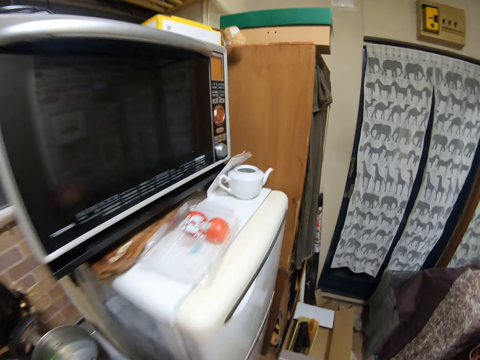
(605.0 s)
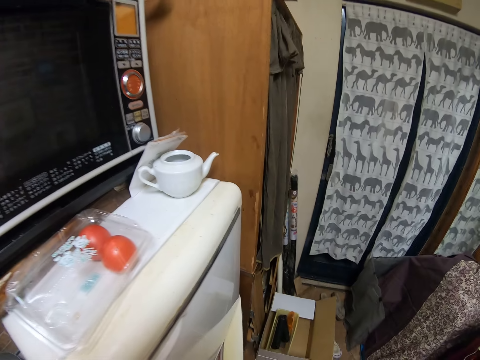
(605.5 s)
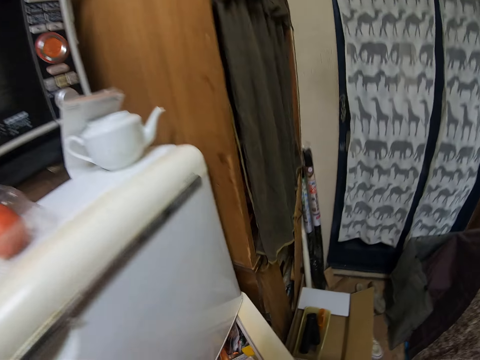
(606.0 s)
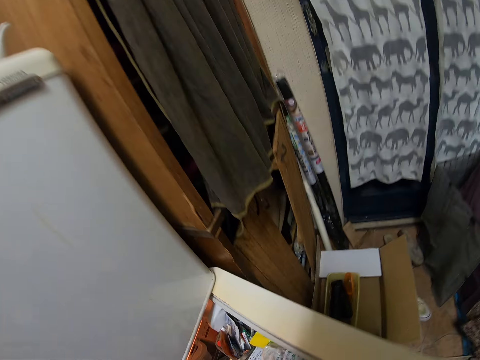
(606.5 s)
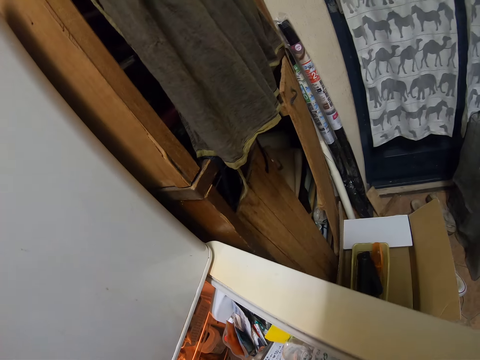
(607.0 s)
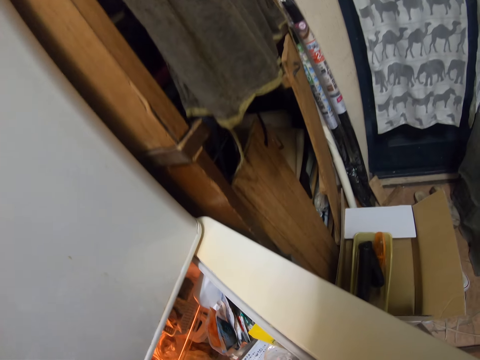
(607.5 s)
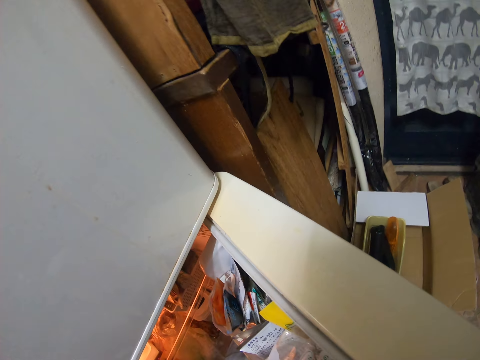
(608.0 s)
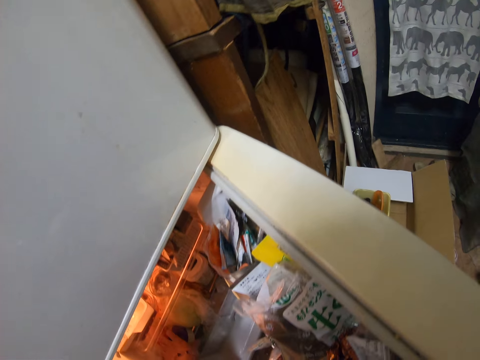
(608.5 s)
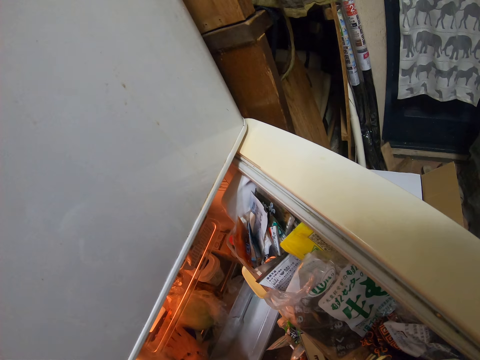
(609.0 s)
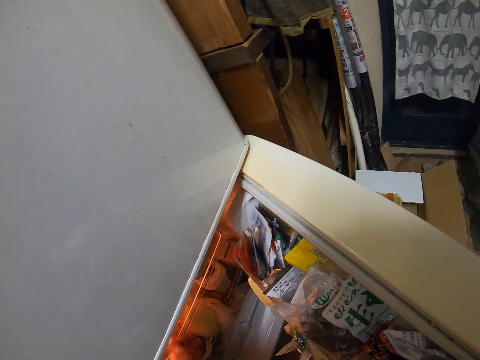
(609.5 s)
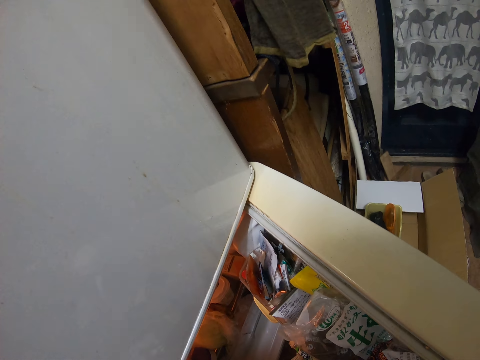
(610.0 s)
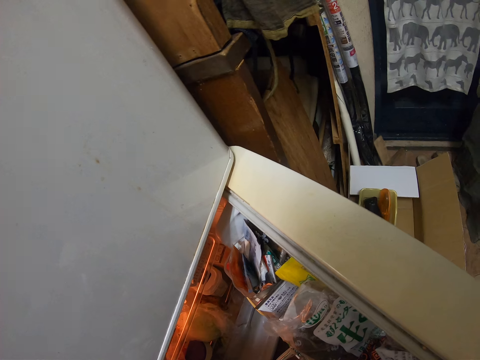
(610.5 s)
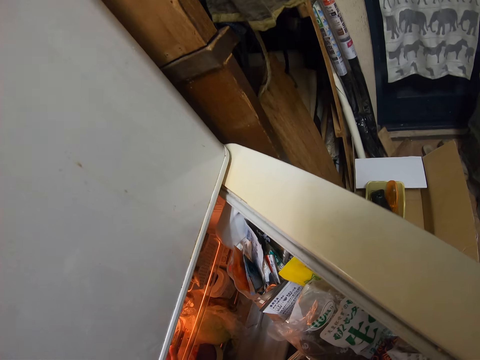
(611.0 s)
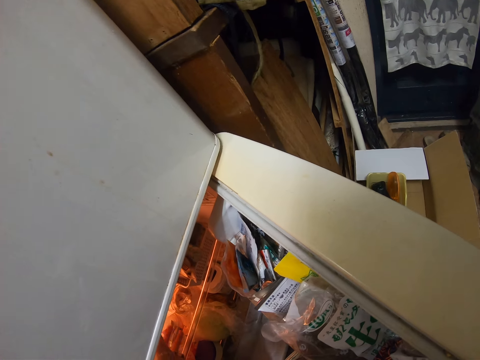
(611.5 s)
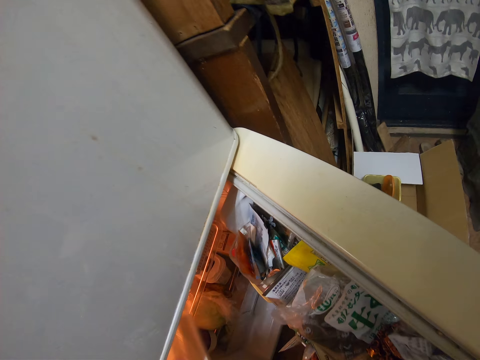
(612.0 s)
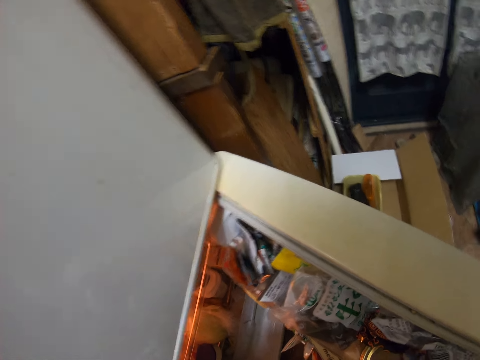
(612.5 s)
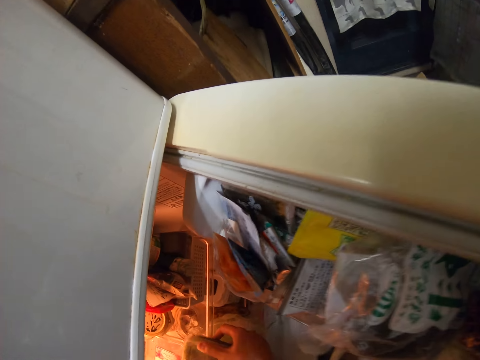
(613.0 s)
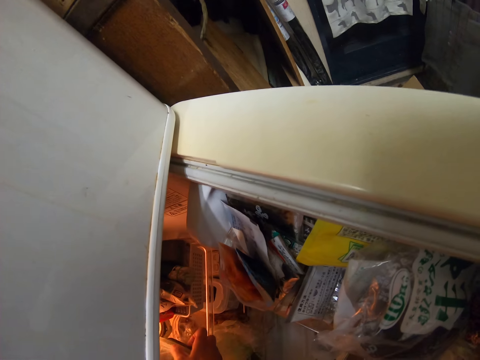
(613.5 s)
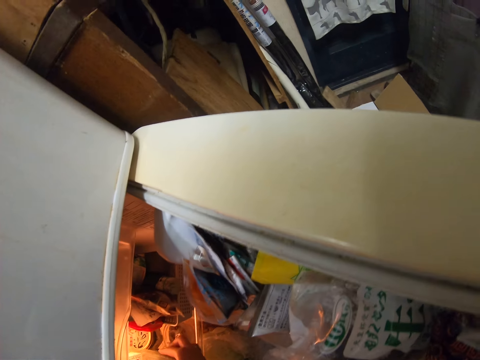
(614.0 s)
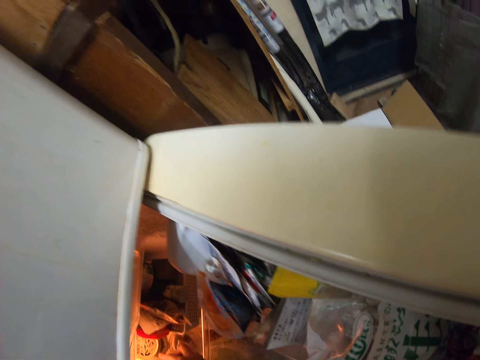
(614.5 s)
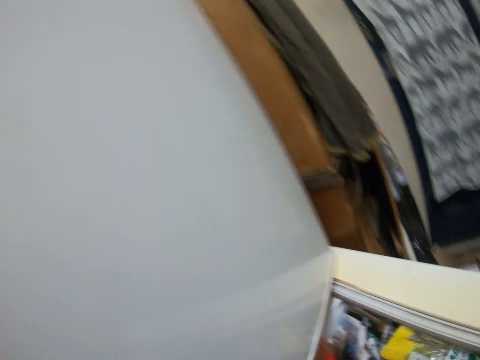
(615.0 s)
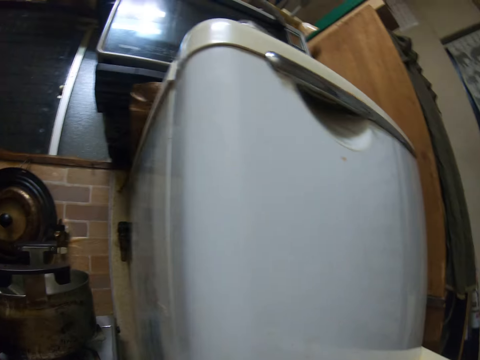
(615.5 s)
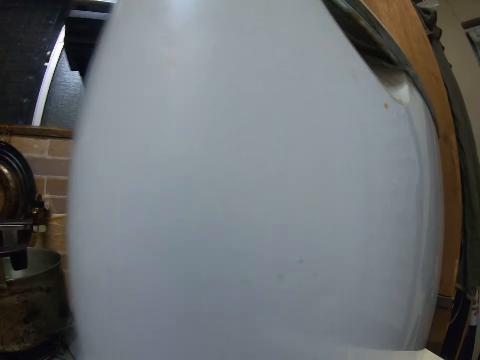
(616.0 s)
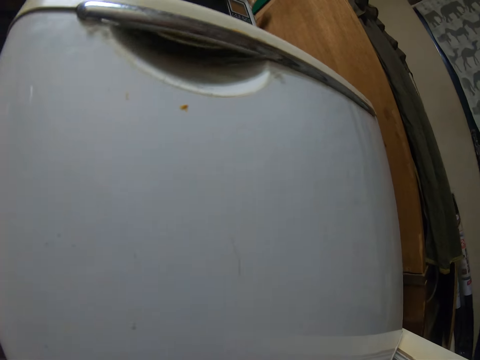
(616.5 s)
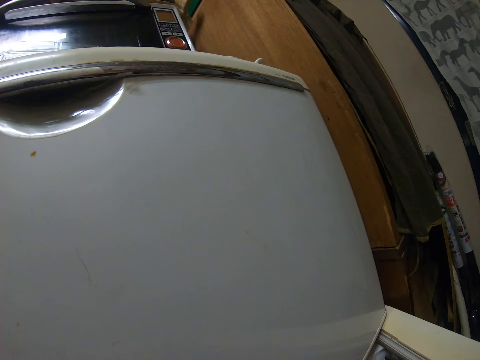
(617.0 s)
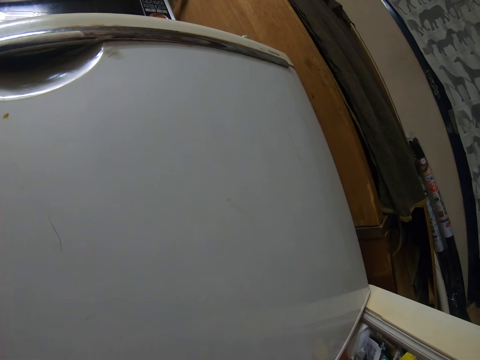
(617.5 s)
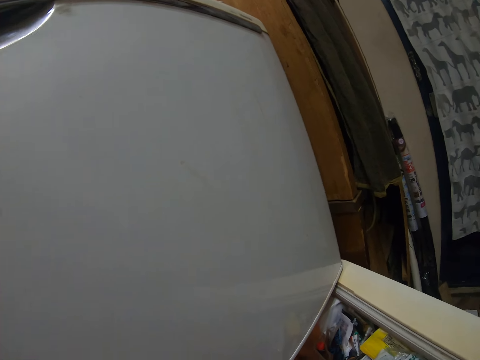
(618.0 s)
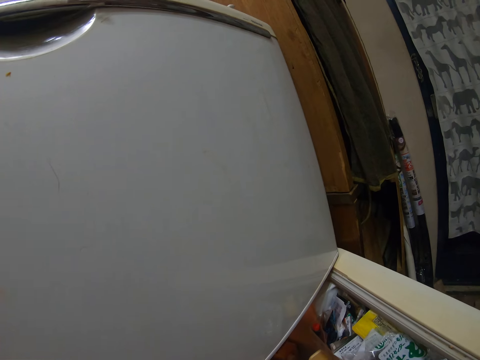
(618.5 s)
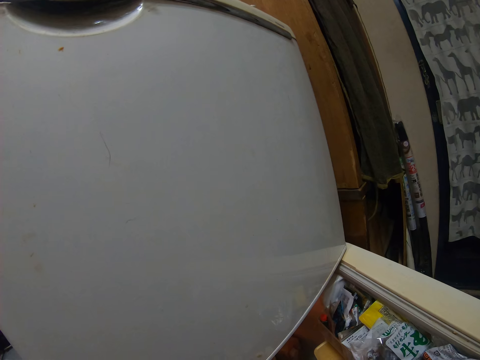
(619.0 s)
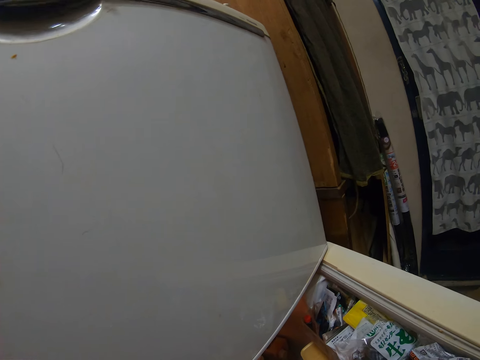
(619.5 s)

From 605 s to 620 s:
The camera wearer opens the fridge. They move a pack in the fridge, pick another pack in the fridge and drop the pack in the fridge. They close the fridge.

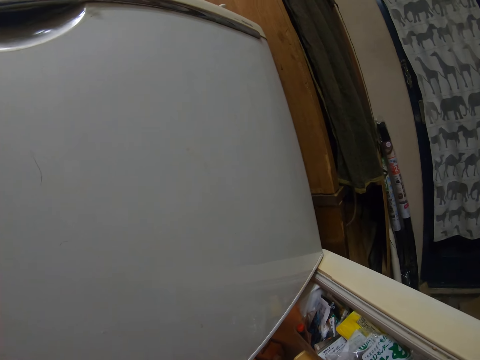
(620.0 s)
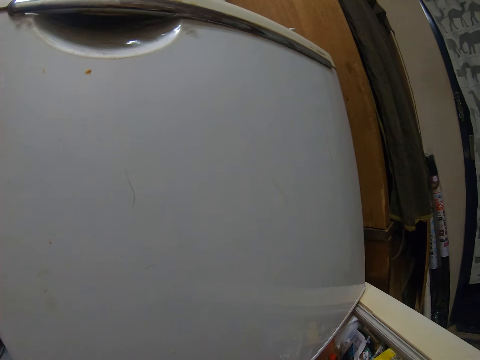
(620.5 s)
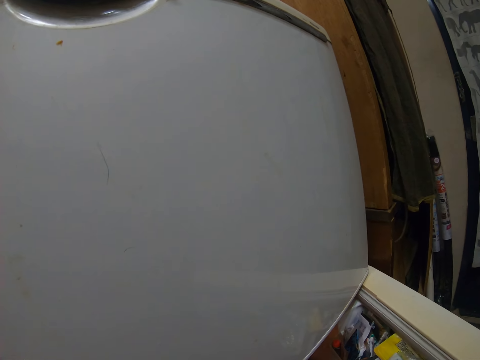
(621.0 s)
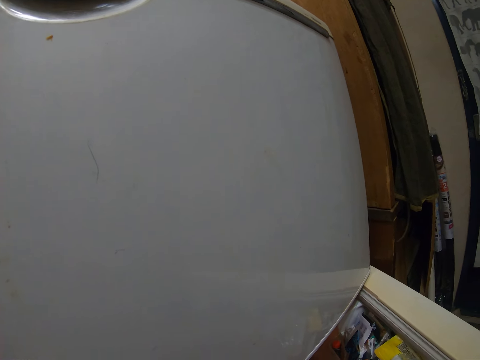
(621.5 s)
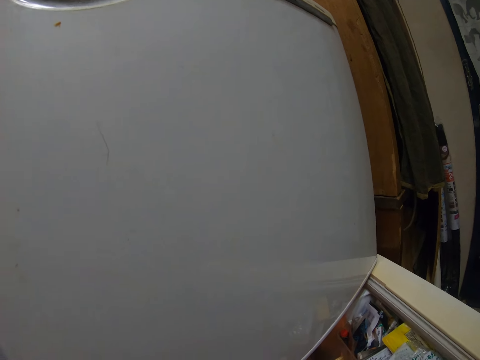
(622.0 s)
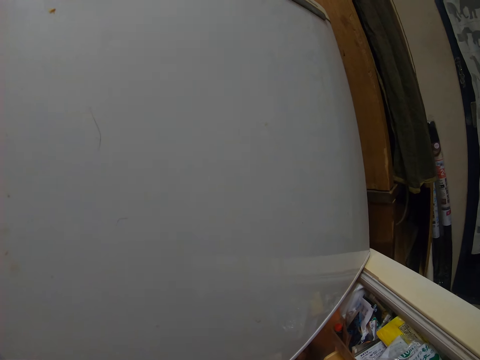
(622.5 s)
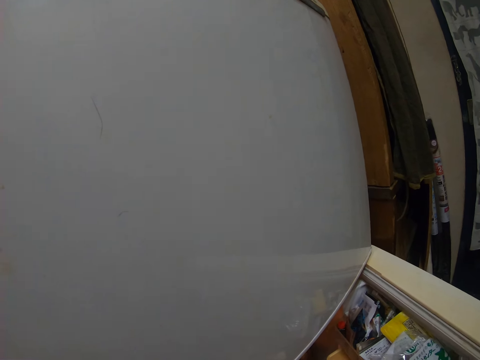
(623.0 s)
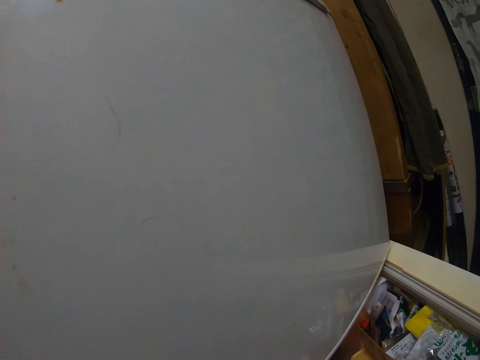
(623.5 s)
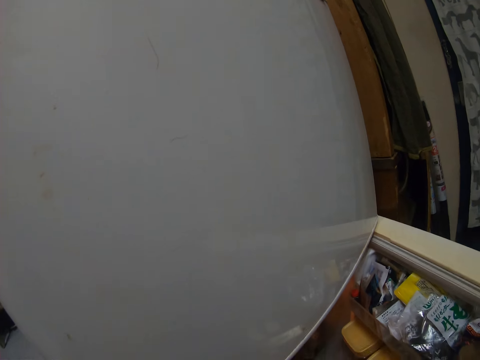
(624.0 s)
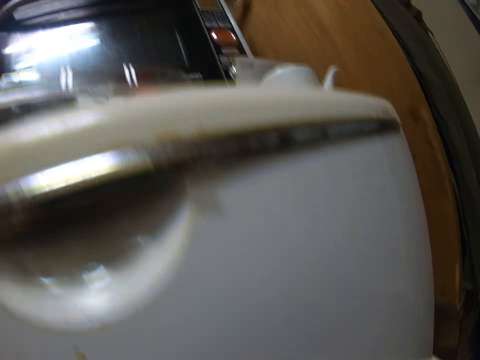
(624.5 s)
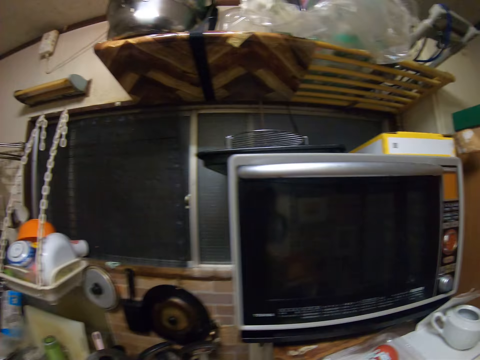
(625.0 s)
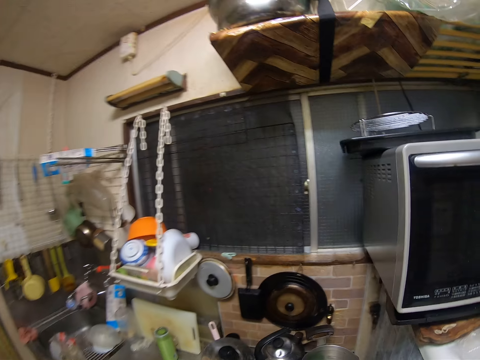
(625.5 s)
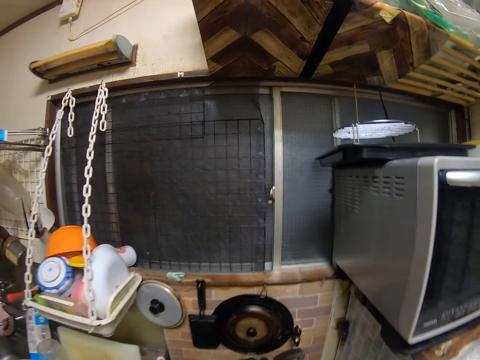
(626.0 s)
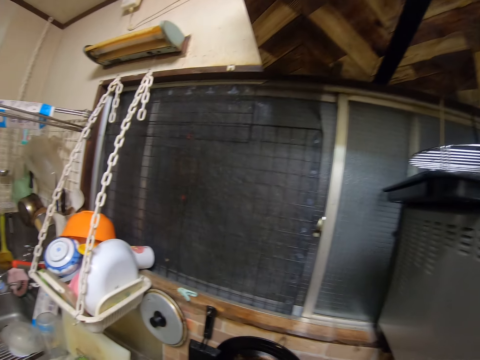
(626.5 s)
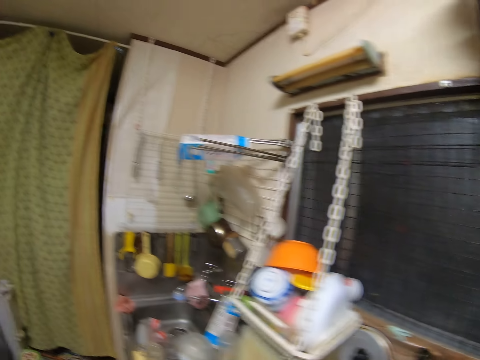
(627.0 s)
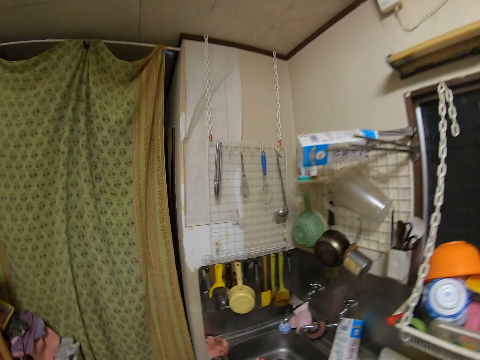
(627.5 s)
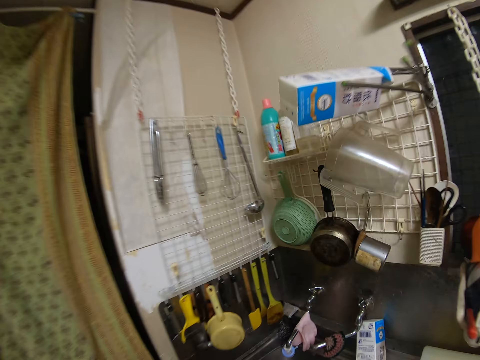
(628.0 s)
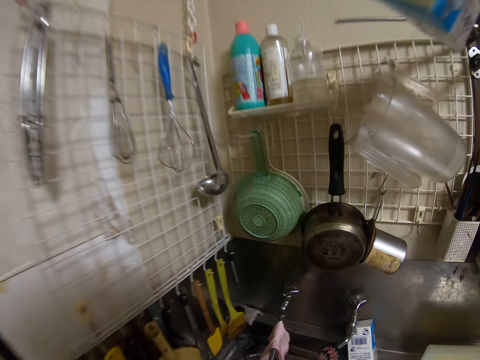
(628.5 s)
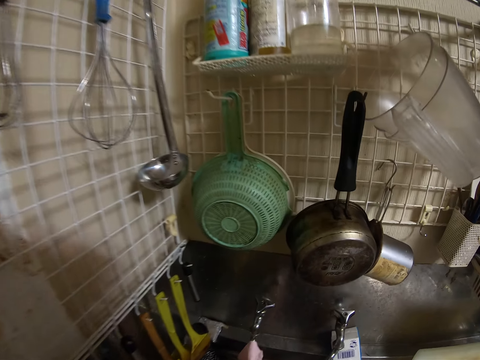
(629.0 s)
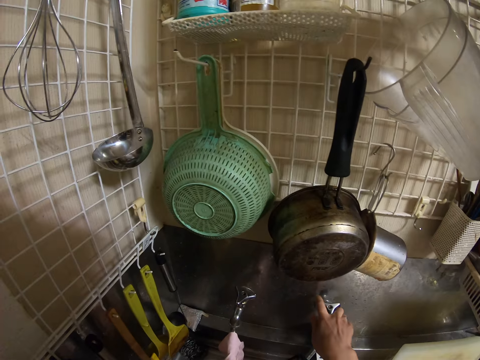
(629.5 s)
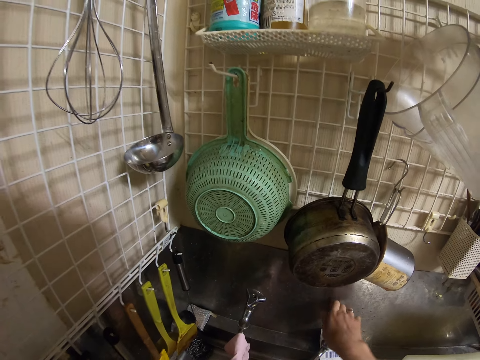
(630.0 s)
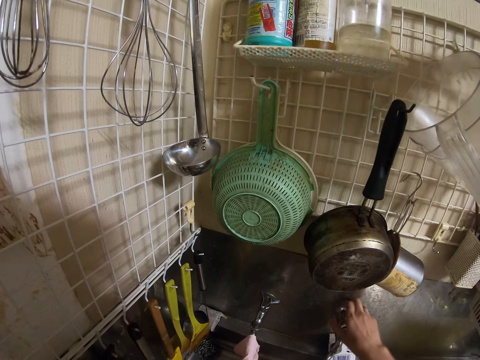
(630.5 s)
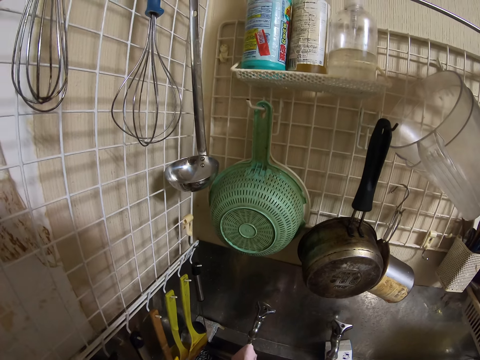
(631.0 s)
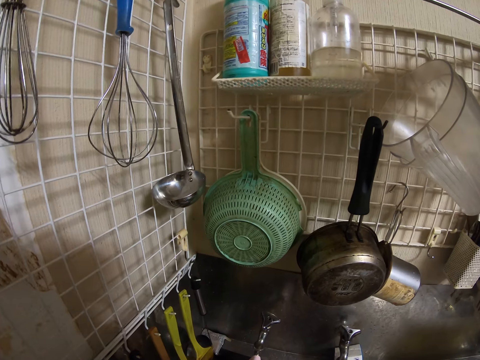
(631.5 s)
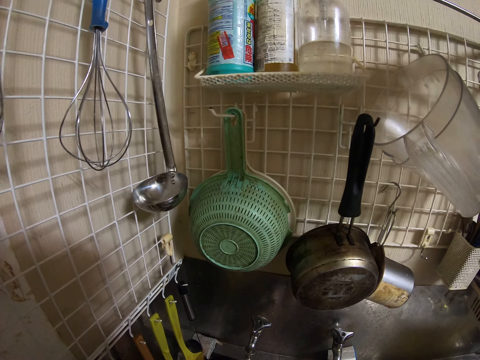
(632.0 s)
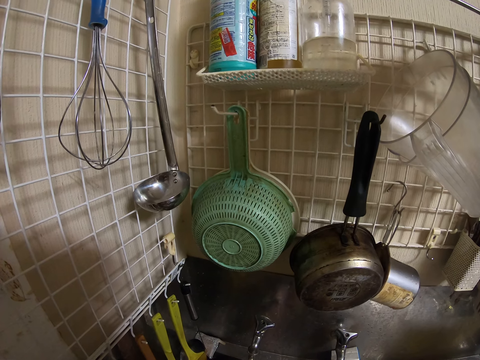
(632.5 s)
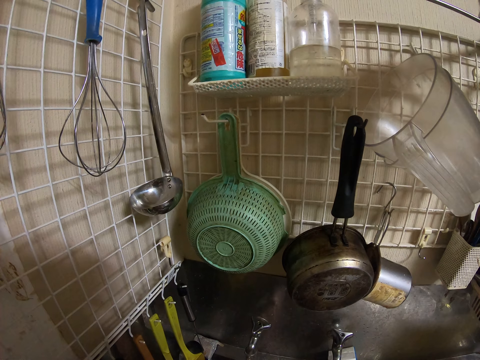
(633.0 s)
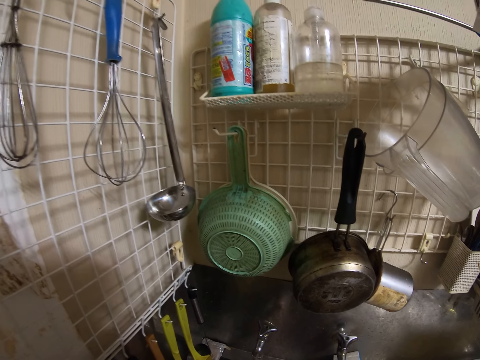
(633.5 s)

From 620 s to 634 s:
The camera wearer closes the fridge. They open the tap. They wash a packer.
